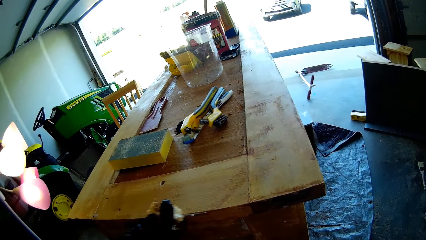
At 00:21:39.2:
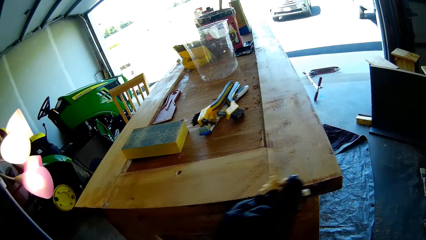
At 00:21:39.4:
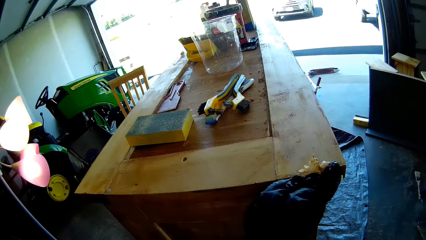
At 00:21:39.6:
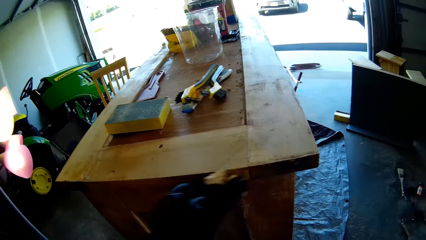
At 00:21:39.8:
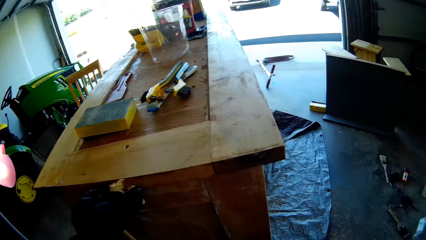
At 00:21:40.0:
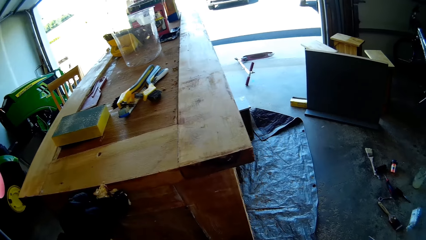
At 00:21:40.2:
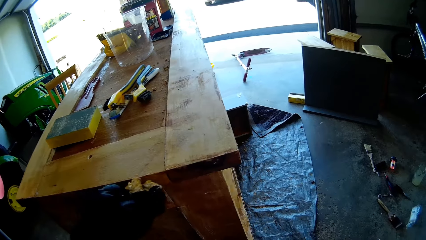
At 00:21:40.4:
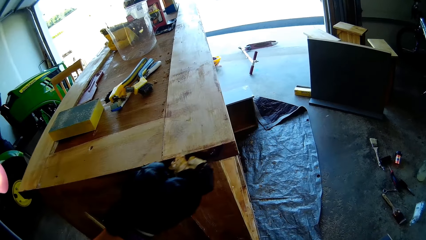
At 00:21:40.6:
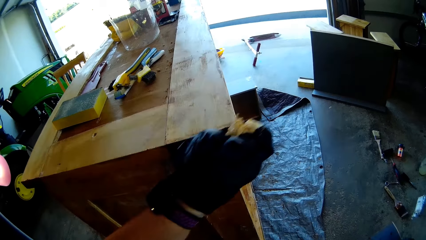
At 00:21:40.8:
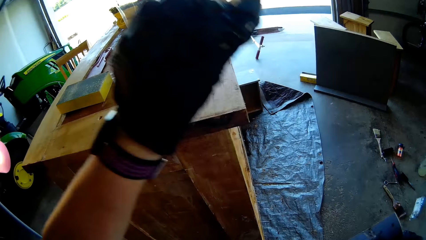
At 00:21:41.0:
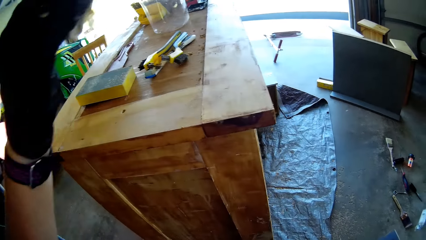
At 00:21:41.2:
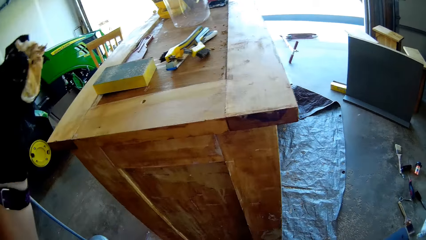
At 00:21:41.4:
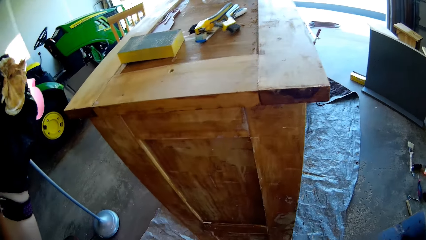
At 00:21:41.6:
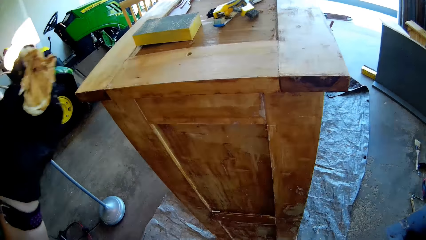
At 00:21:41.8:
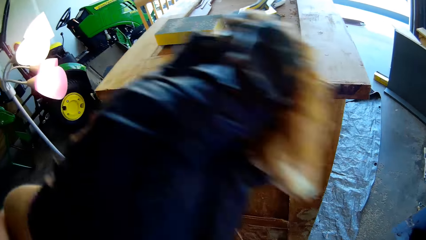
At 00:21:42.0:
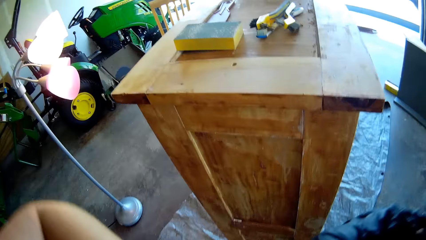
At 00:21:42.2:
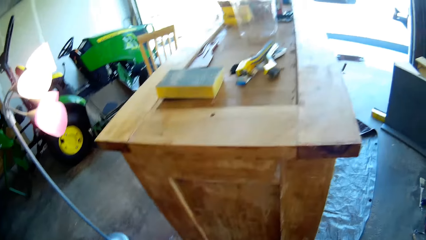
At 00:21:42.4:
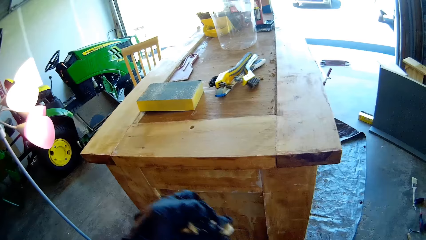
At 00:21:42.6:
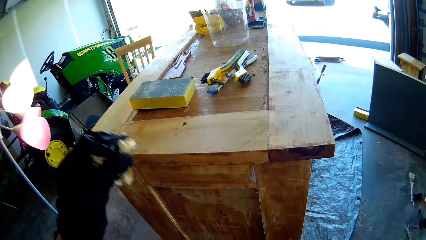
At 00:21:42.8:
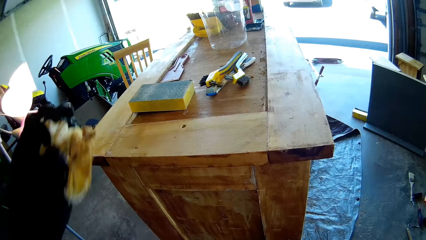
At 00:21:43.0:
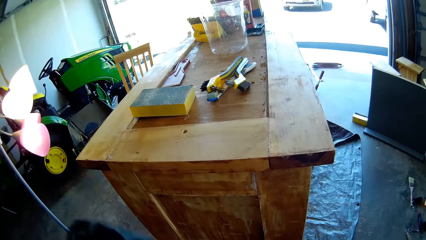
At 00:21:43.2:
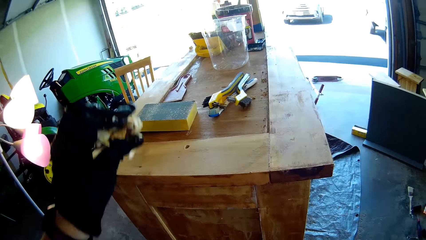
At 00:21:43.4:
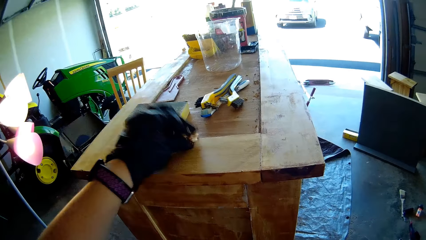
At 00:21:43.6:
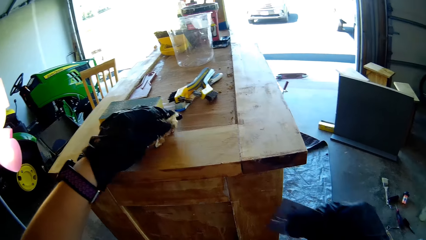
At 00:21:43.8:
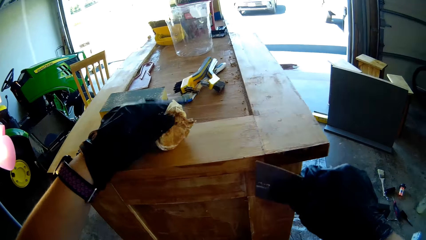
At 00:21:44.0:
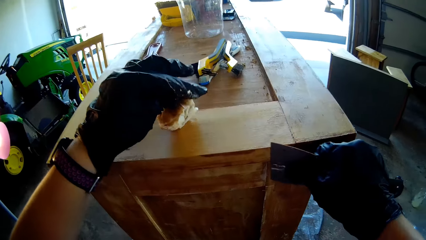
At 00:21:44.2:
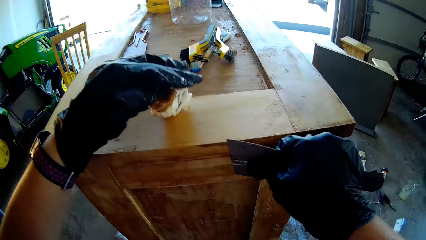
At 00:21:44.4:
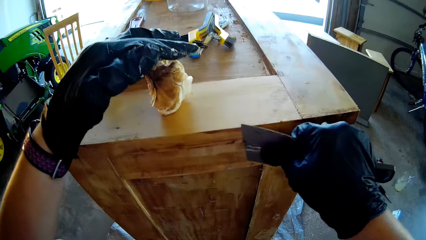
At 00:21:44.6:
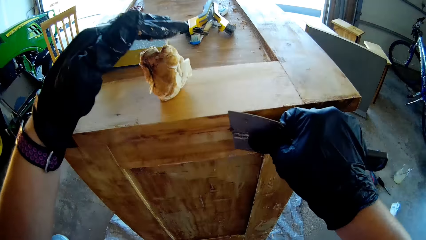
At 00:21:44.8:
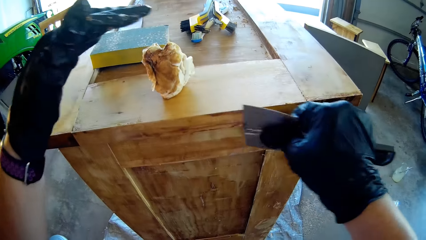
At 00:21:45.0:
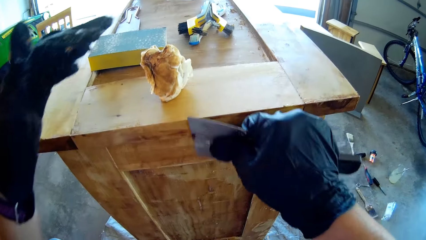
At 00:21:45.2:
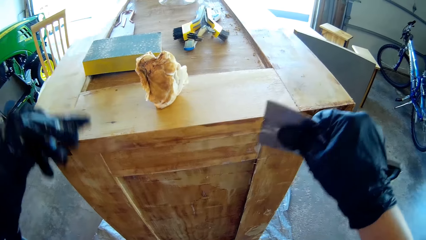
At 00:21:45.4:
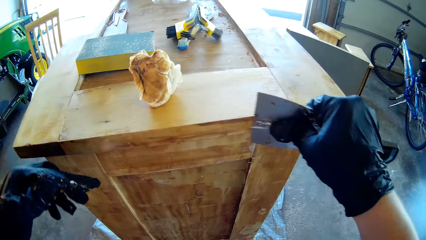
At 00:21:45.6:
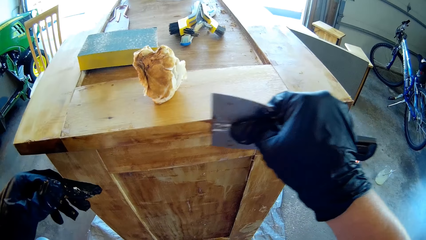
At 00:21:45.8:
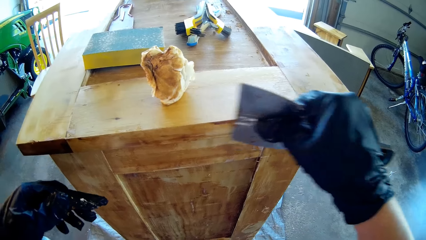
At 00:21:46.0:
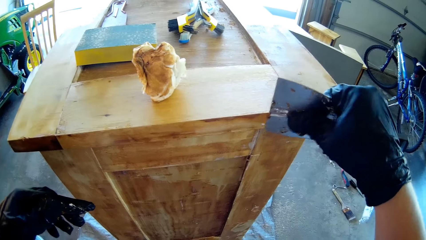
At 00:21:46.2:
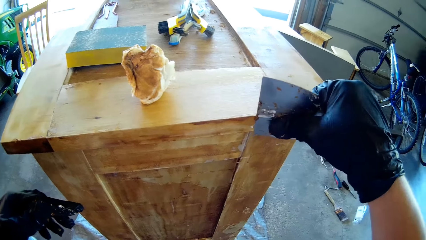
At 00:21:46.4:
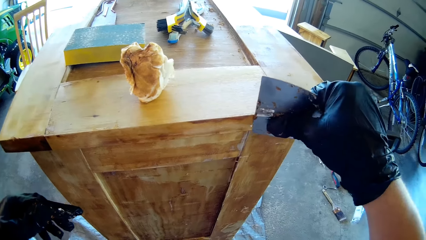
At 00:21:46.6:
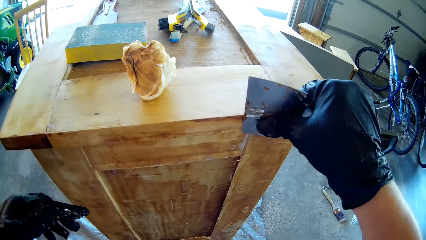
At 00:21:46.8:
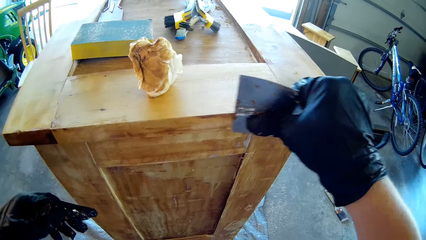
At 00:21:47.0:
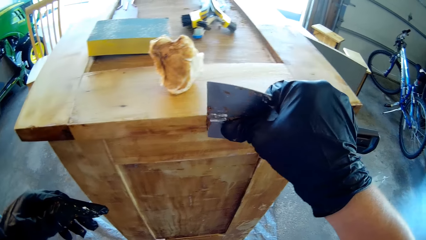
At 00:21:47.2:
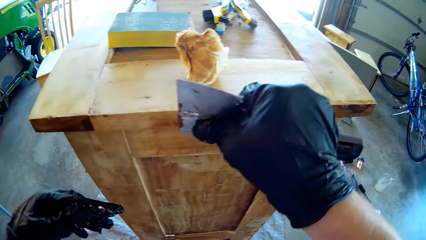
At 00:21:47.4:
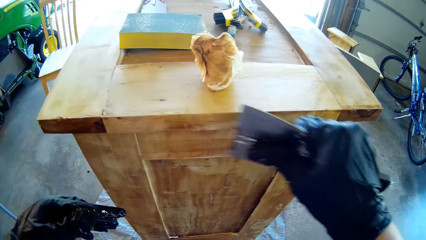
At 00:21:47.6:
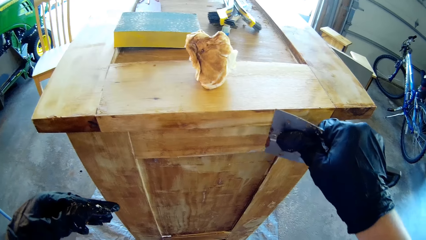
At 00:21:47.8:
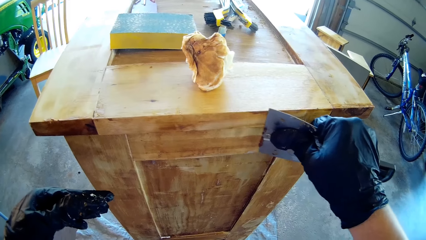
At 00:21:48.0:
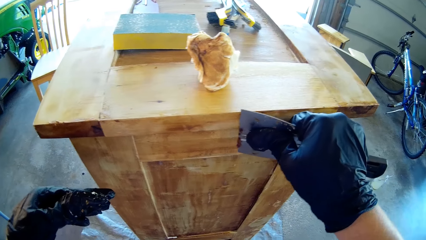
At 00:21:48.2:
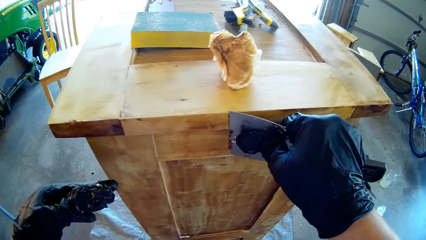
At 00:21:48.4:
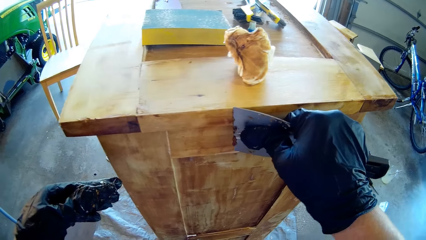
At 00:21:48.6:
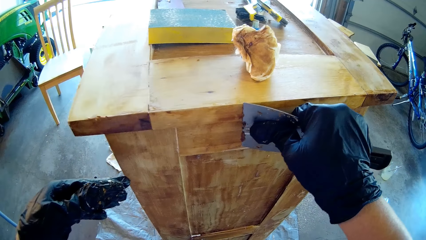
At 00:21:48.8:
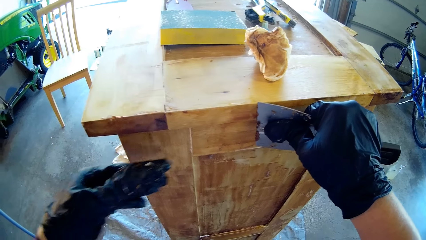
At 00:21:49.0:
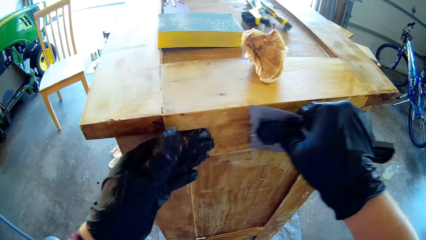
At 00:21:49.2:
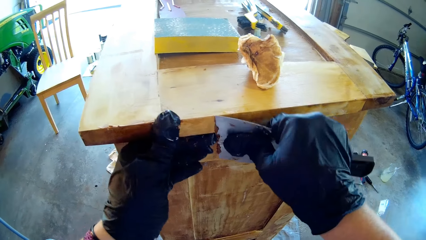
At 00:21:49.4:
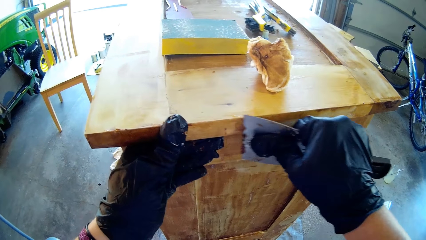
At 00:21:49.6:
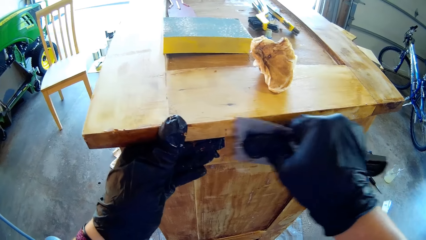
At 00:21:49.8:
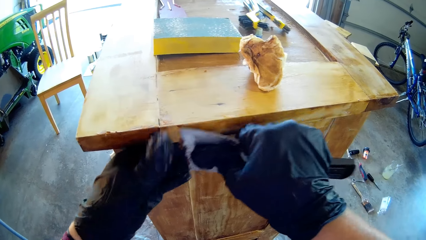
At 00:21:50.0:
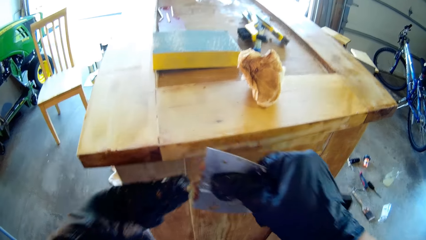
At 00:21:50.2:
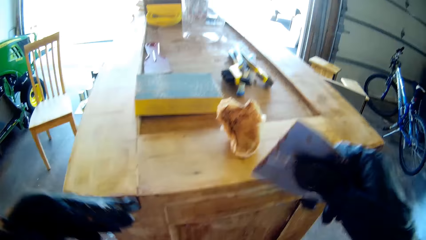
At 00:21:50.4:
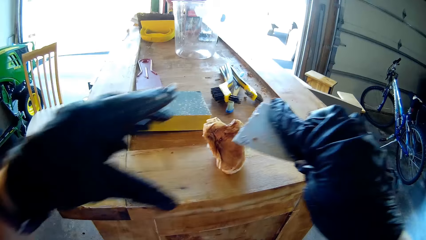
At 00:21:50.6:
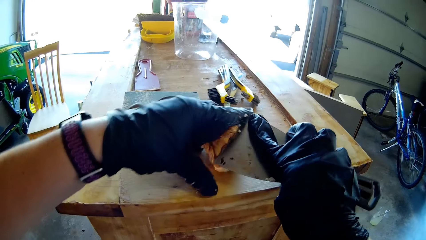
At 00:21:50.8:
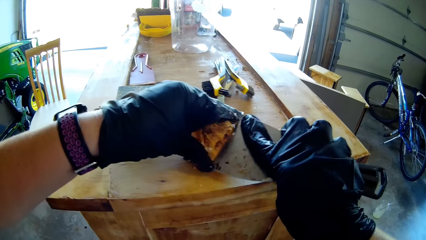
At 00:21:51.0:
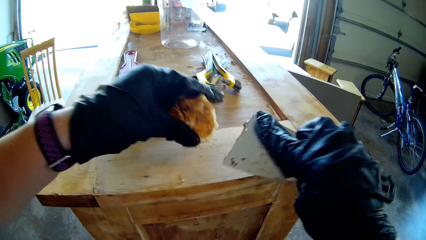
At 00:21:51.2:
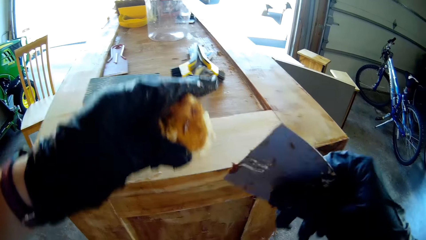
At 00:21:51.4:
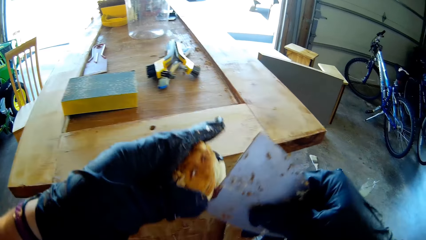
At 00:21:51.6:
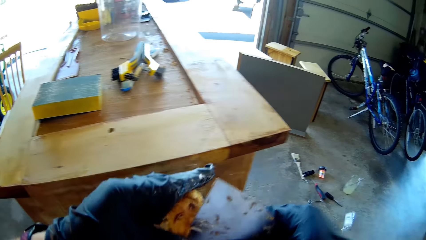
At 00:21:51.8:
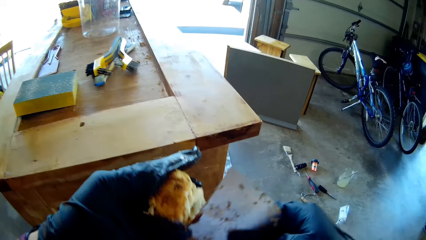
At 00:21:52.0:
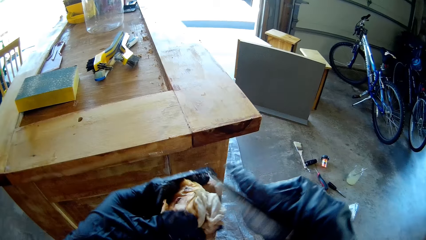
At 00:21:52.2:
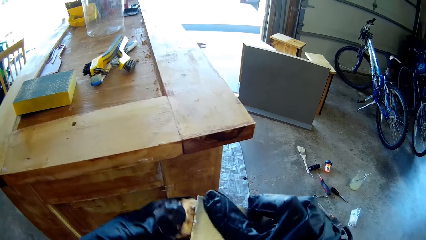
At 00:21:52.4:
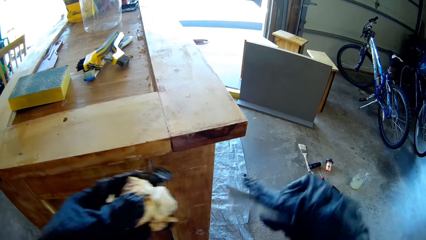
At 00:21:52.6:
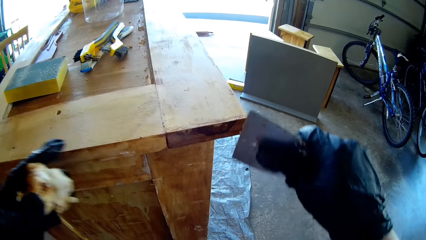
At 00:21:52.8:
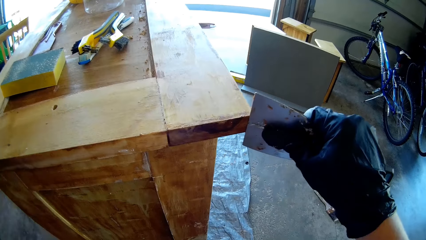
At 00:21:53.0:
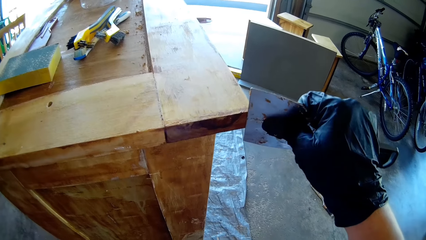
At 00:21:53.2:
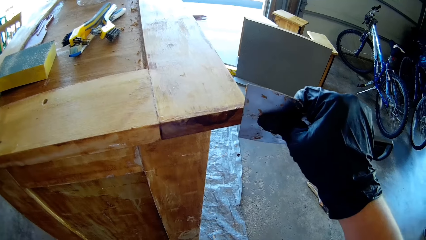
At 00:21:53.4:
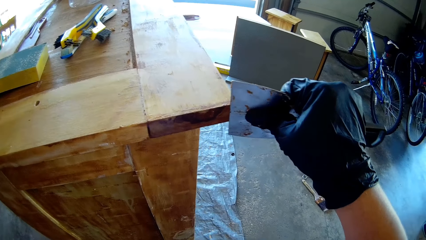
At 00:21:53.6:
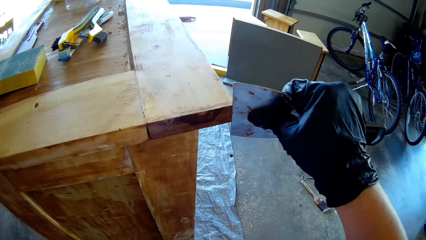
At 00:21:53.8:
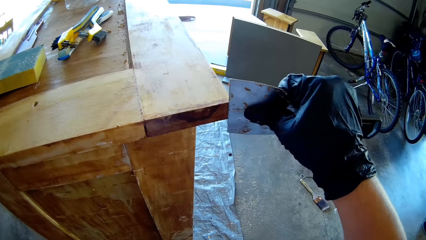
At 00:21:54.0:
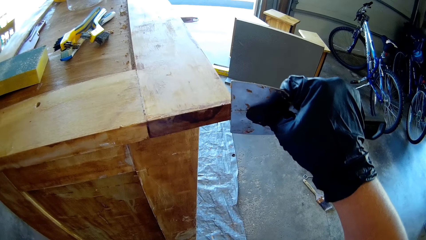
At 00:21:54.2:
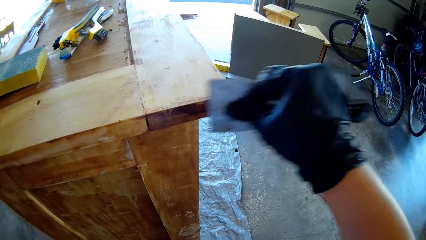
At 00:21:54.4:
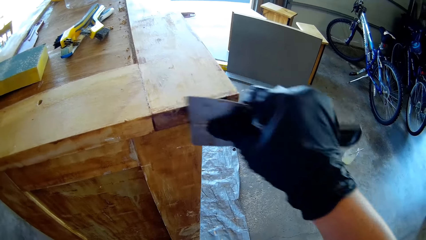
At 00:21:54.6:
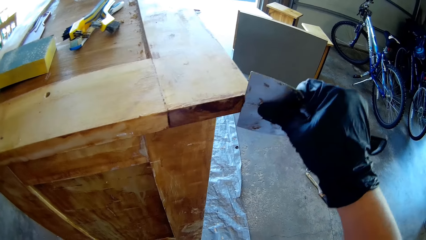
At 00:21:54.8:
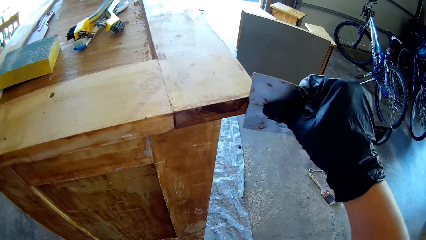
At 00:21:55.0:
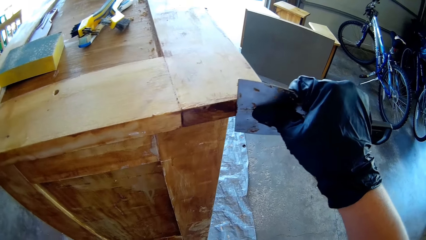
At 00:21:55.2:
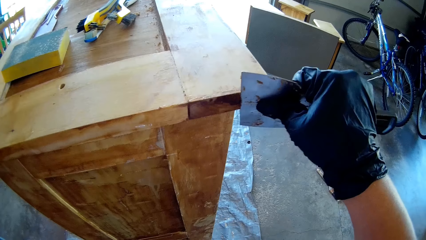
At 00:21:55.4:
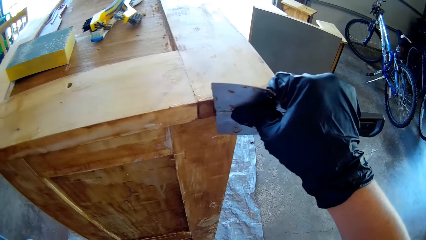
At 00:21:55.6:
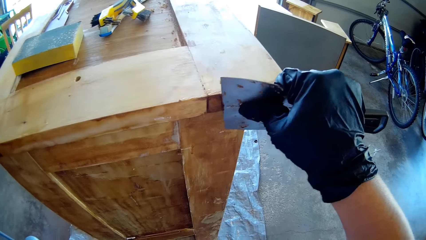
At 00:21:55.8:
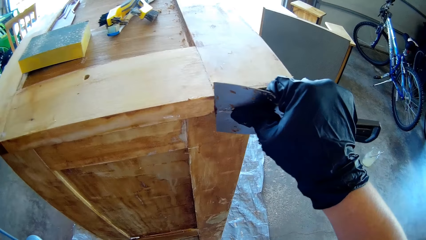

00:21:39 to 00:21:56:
The camera wearer puts a towel or paper on top of the wooden stand. They shave the wood with a wood chisel. They hold the towel. They move the cloth. They wipe the wood chisel on the cloth. They shave the wood with the wood chisel.
